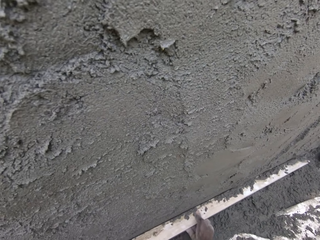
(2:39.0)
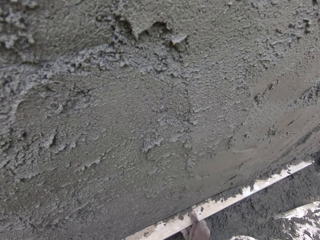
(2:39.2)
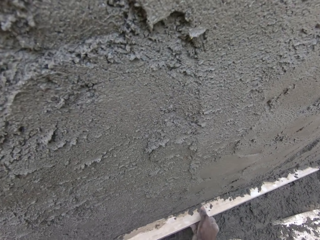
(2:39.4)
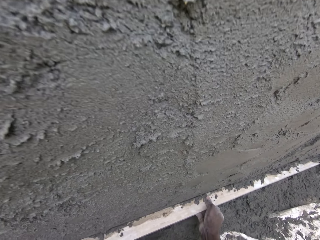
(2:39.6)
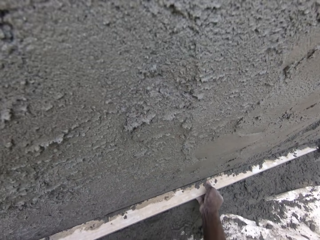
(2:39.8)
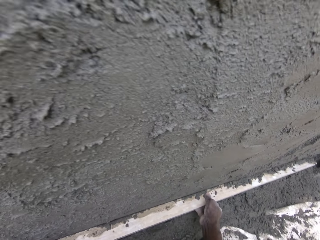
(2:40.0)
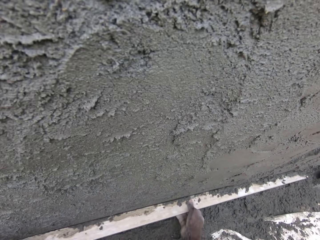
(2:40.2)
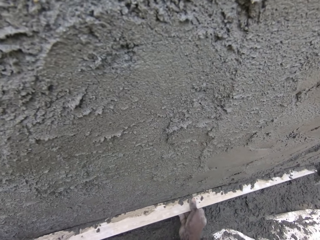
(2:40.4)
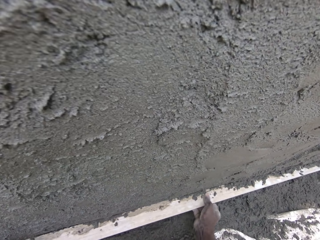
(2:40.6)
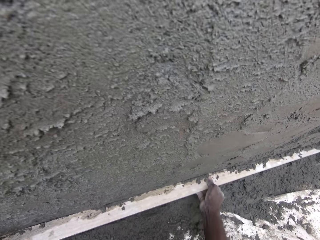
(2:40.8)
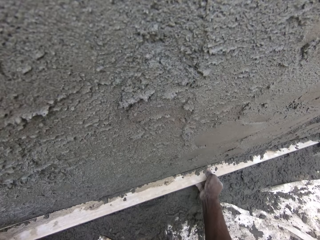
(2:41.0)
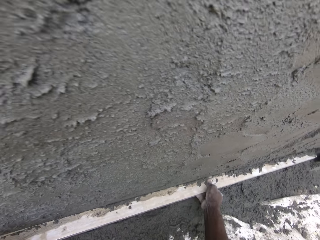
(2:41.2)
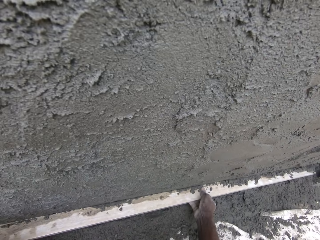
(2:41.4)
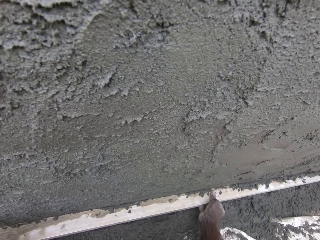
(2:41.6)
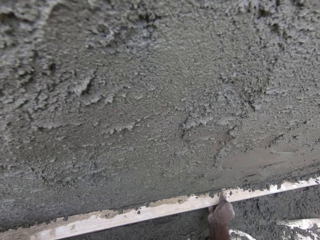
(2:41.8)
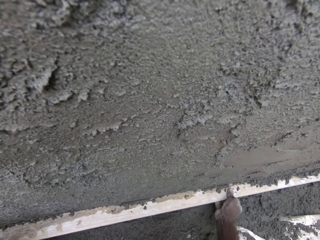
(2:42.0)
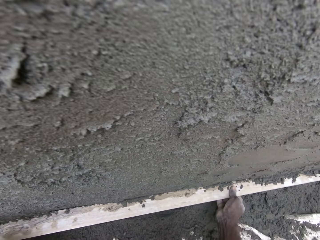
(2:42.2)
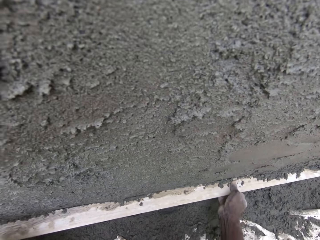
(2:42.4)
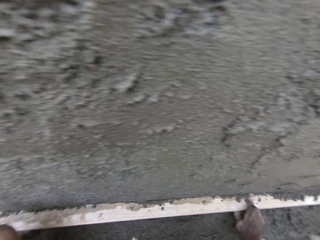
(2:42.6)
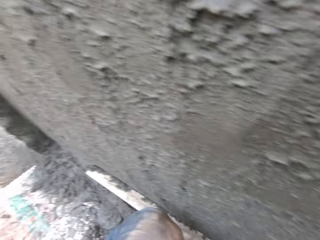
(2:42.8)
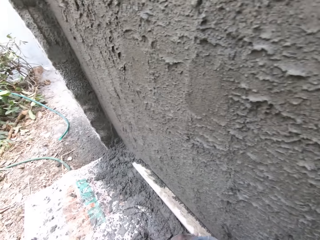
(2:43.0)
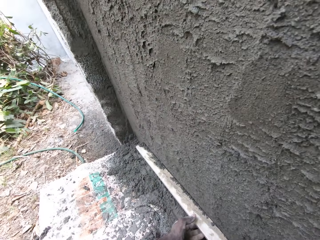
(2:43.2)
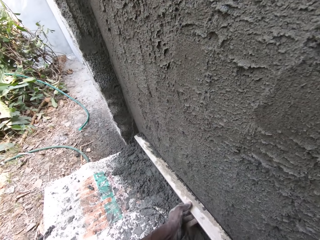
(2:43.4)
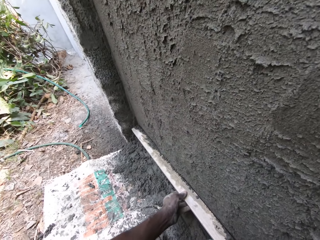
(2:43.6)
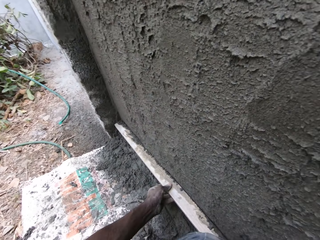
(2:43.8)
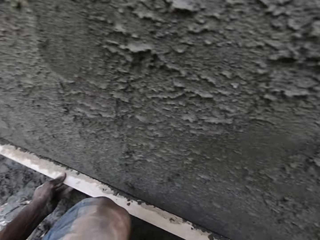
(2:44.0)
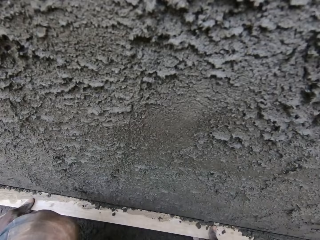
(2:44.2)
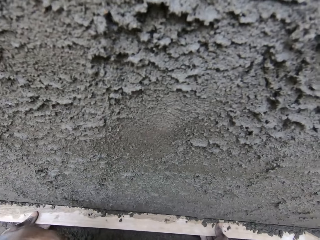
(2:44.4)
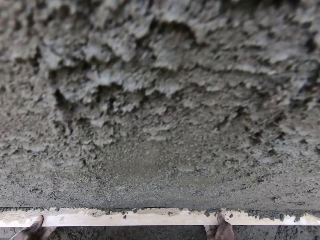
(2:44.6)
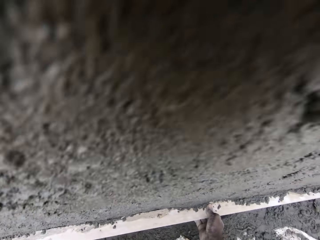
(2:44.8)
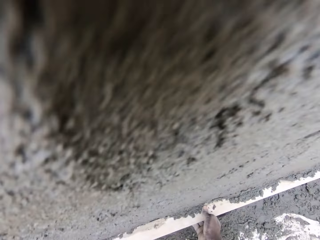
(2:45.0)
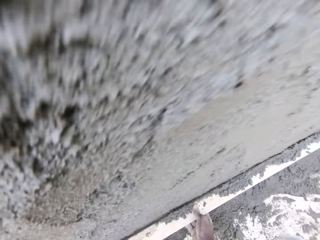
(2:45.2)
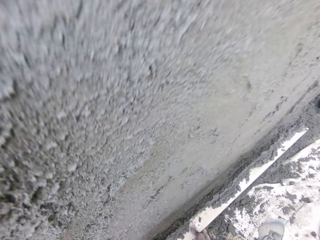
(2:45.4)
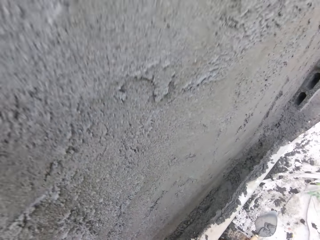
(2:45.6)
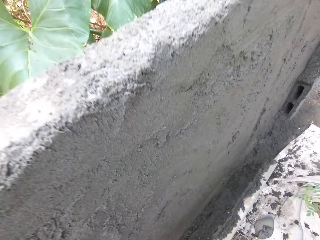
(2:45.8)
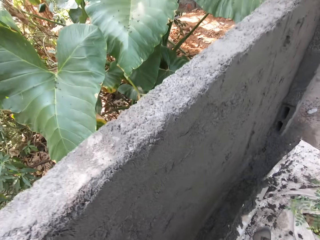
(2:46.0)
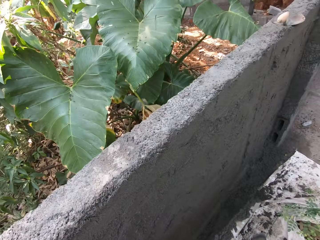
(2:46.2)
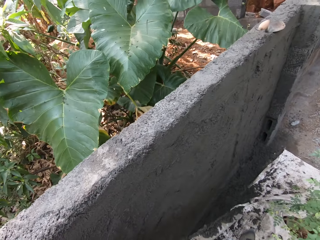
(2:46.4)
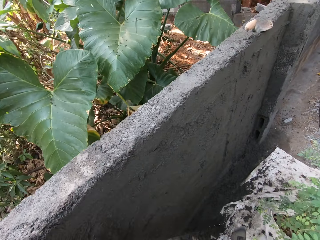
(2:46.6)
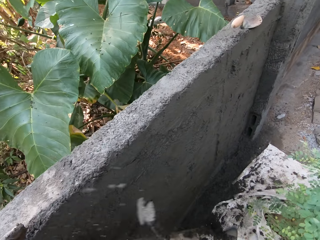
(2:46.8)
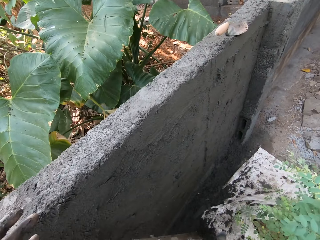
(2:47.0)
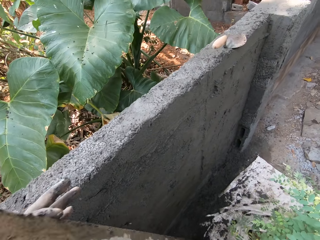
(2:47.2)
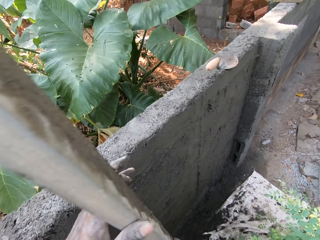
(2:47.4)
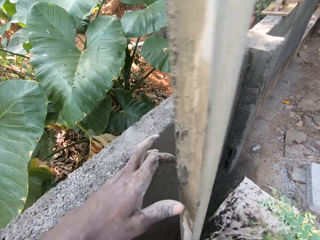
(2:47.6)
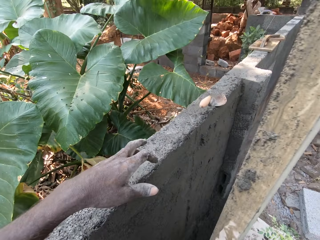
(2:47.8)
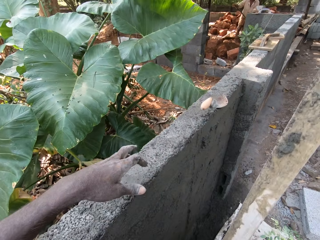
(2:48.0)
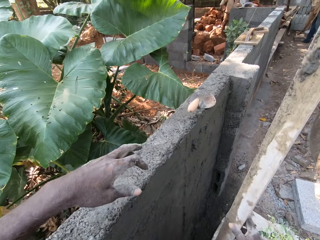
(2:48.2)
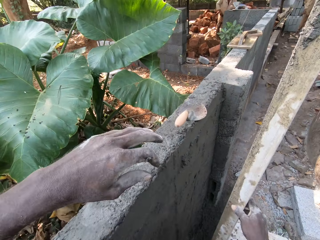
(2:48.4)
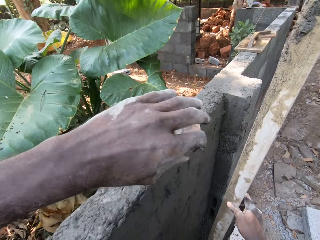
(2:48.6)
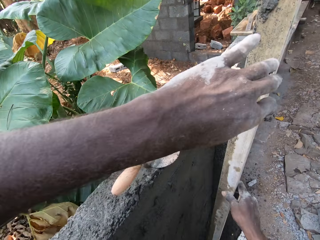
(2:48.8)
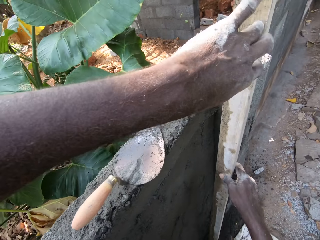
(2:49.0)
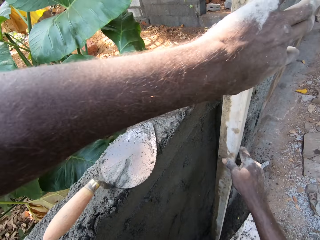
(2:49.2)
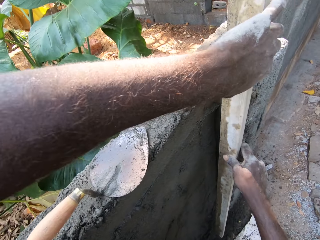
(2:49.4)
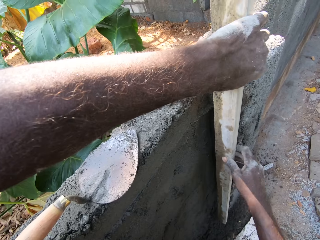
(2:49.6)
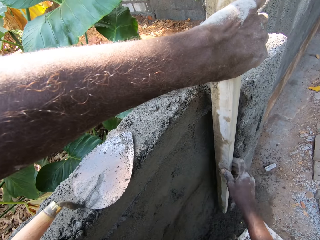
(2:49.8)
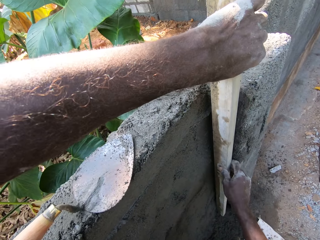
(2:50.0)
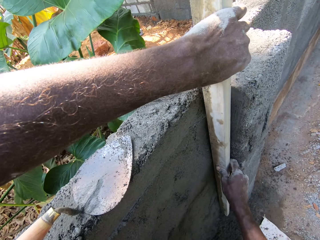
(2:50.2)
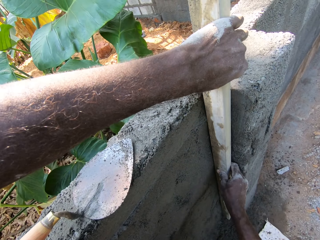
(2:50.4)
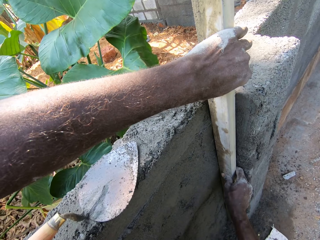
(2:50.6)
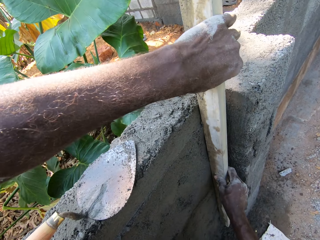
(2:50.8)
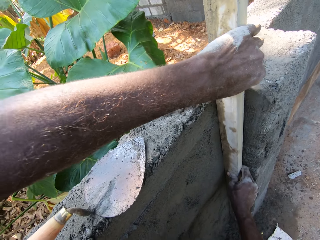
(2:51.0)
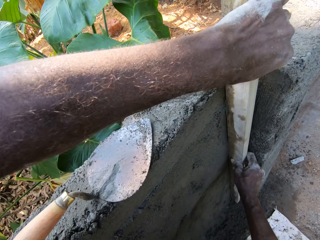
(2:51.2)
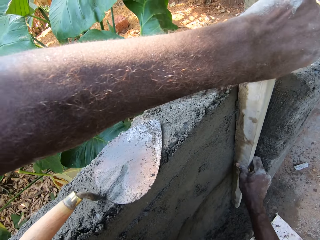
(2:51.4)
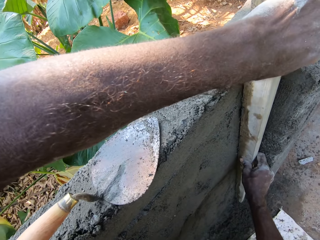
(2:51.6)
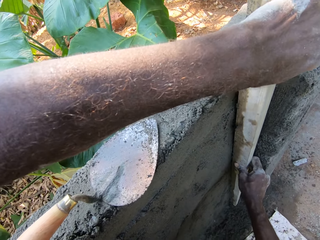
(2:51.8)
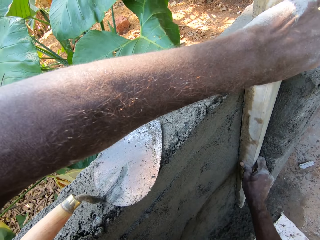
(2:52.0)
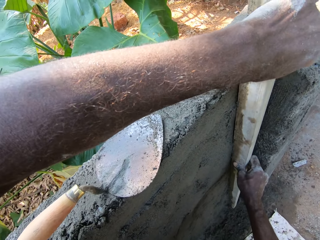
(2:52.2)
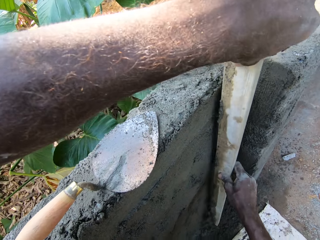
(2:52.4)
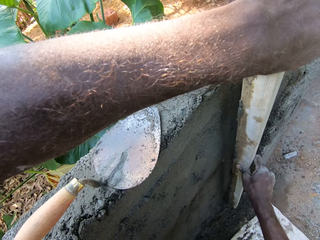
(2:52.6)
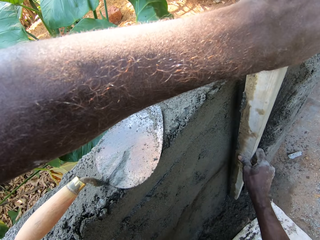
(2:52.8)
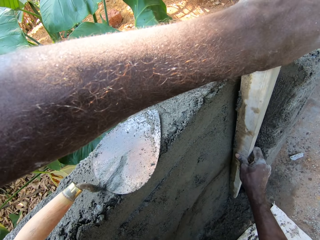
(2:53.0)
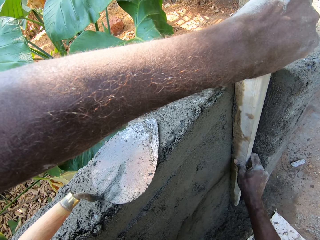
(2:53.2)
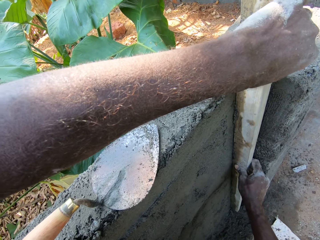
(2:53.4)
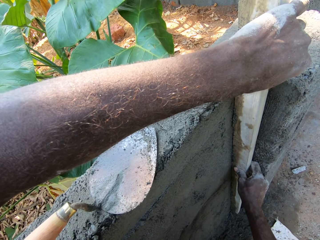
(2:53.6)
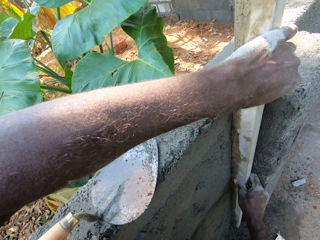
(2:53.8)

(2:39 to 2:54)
The camera wearer stops. He holds the hollow bar with his right hand. He holds the hollow bar with both hands. He smoothens the wall with the metal rod in both hands.

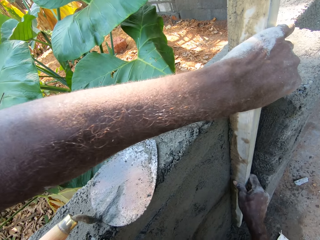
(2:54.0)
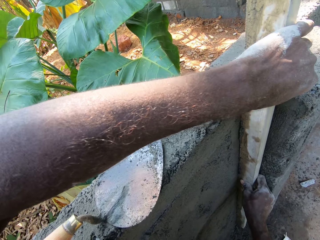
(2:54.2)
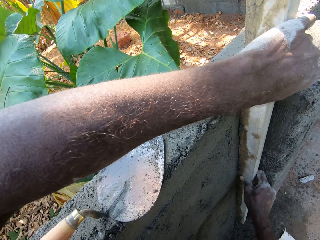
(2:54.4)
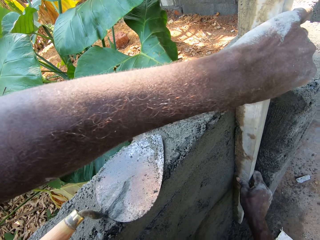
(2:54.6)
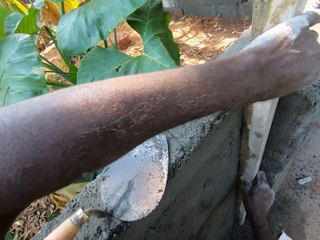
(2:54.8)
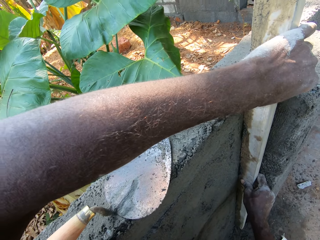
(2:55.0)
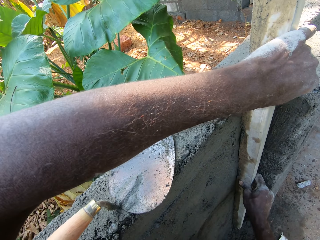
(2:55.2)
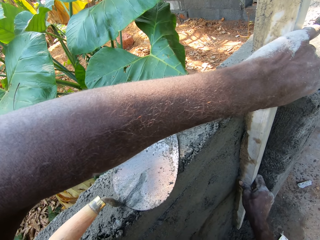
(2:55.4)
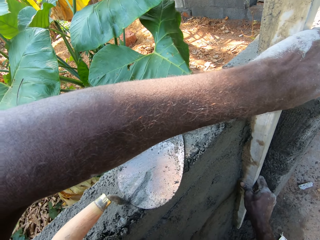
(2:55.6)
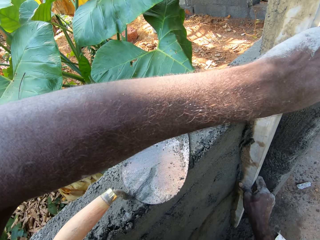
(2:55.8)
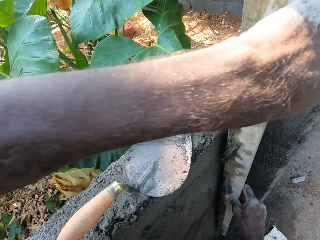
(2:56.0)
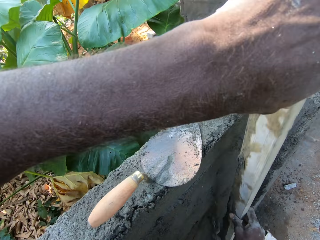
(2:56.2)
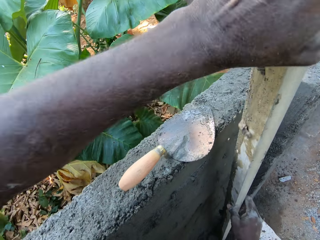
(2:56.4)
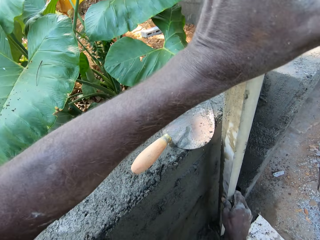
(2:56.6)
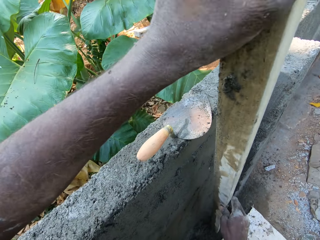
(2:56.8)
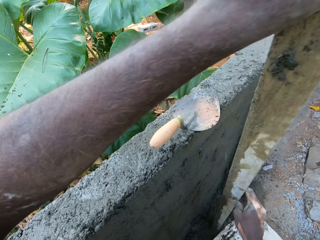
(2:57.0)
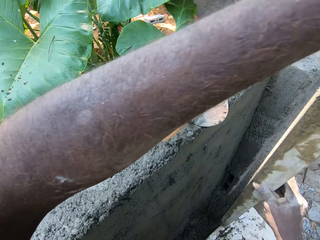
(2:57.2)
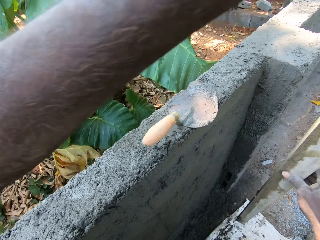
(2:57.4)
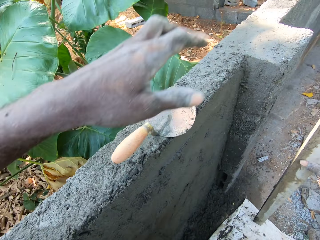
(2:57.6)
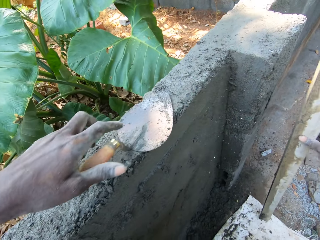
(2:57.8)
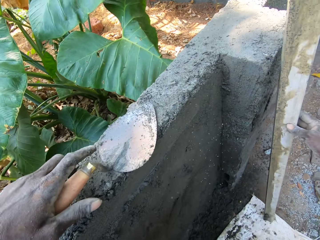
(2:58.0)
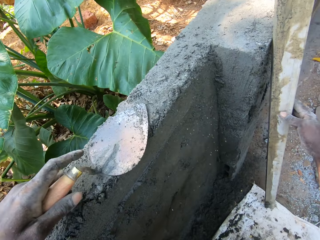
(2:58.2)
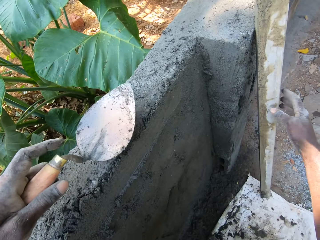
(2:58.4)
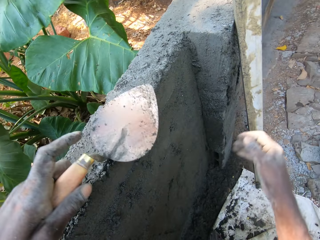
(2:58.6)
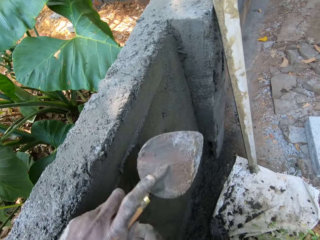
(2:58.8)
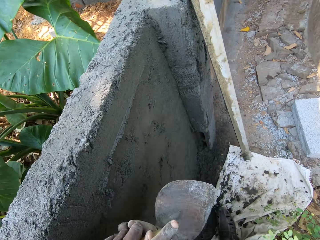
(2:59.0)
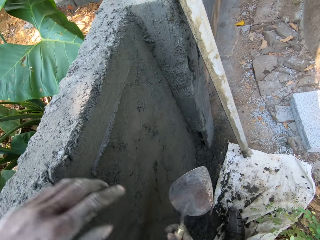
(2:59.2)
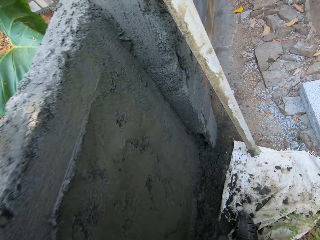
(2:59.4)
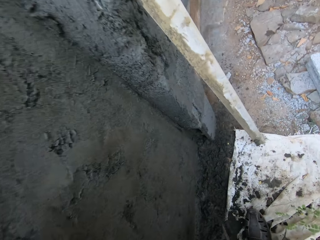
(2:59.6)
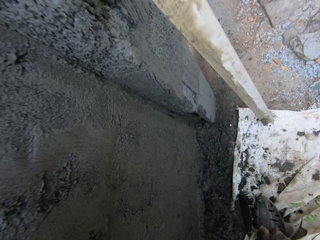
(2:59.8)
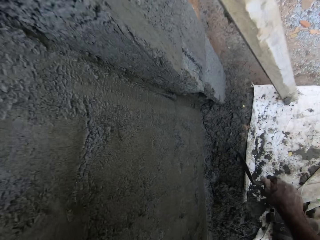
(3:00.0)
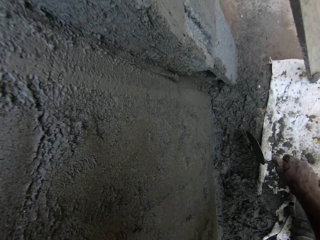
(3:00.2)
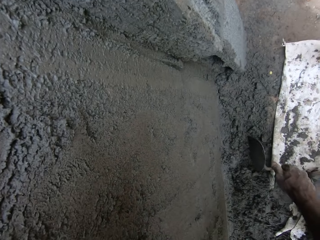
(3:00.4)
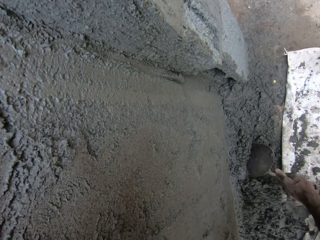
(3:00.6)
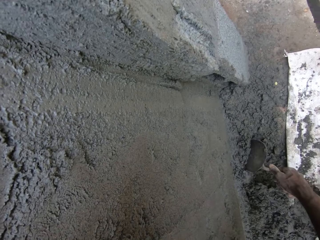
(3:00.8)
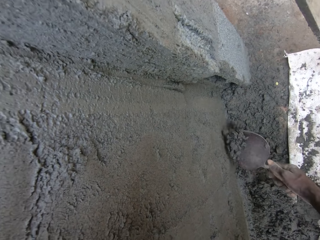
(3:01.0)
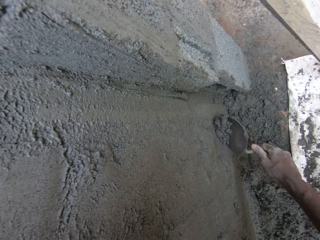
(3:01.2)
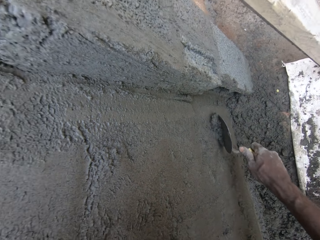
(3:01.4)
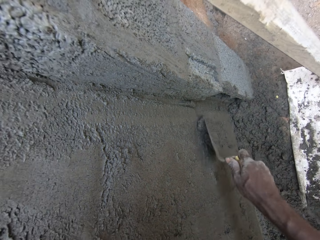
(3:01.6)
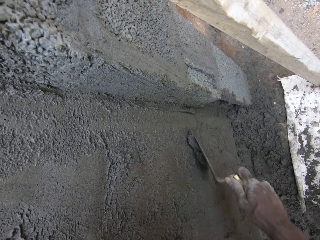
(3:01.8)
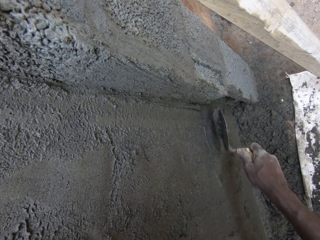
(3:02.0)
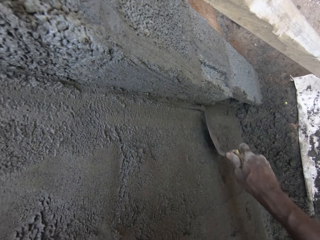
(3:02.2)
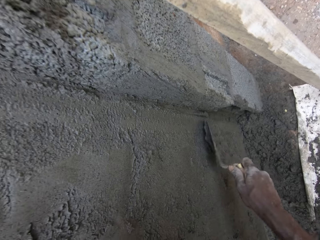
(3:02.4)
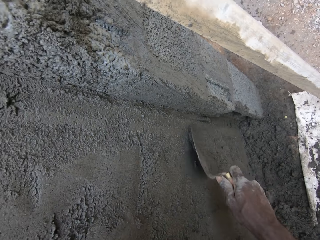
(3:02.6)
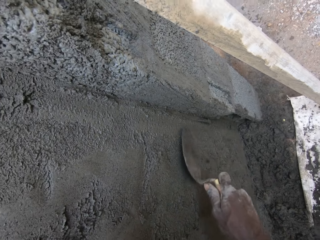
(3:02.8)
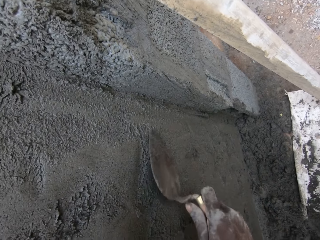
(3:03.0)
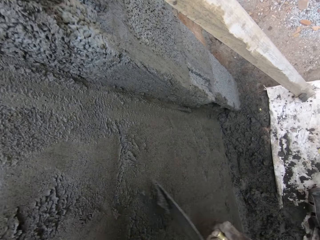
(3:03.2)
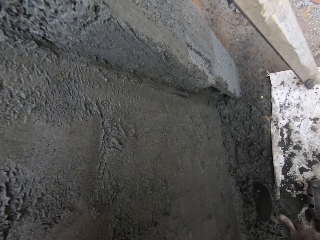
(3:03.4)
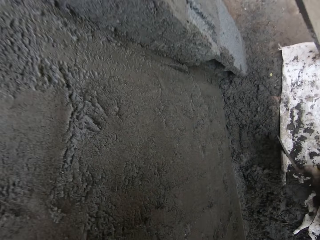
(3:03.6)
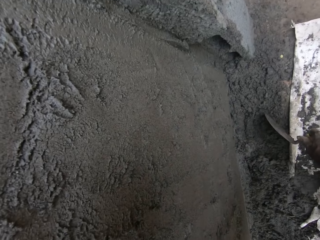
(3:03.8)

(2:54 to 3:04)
The camera wearer holds the hollow bar with his right hand. He places the hollow bar on the ground with his right hand. He picks up the hand trowel from the wall with his left hand. He rests the hollow bar on the wall with his right hand. He passes the hand trowel from his left hand to his right hand. He scoops cement from the ground with the hand trowel in his right hand. He plasters the wall with the hand trowel in his right hand.
